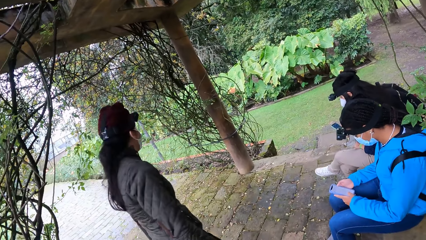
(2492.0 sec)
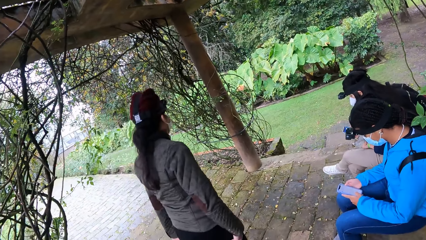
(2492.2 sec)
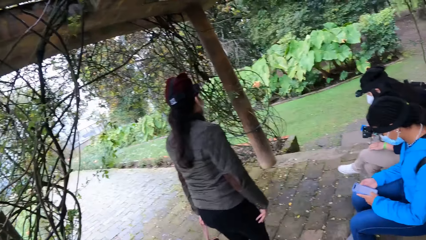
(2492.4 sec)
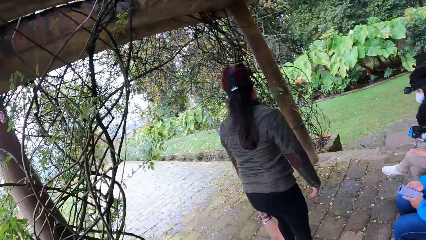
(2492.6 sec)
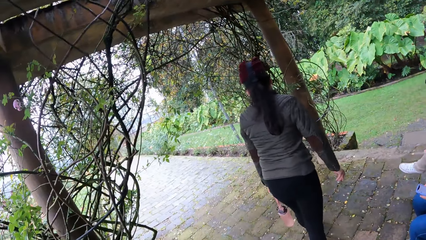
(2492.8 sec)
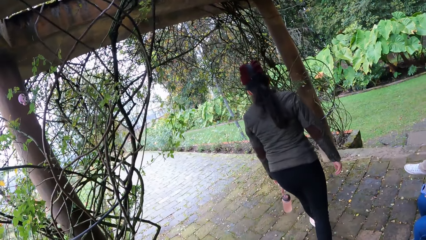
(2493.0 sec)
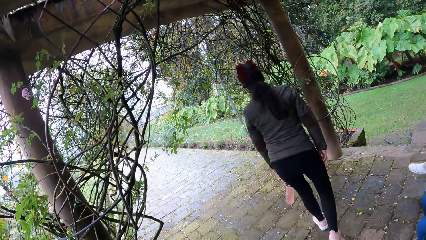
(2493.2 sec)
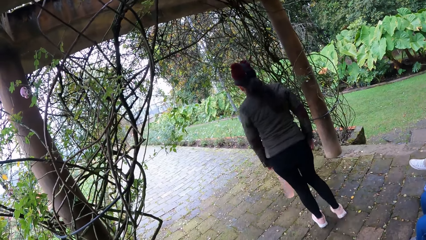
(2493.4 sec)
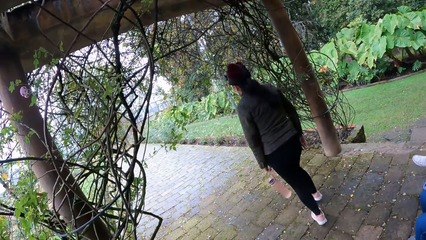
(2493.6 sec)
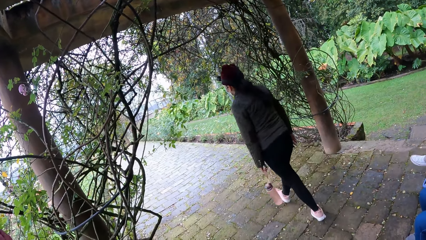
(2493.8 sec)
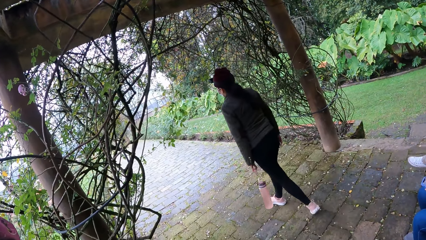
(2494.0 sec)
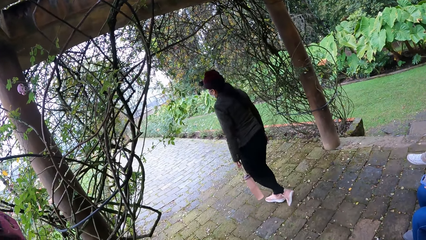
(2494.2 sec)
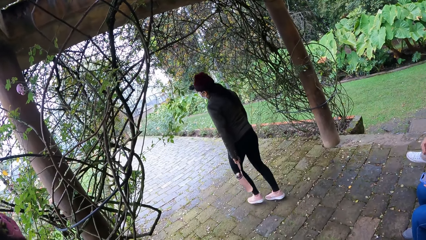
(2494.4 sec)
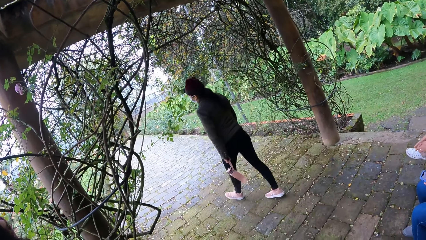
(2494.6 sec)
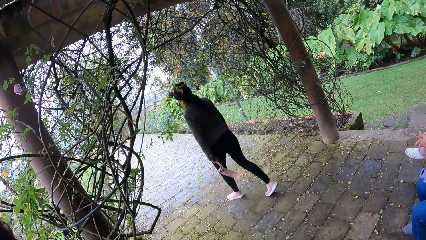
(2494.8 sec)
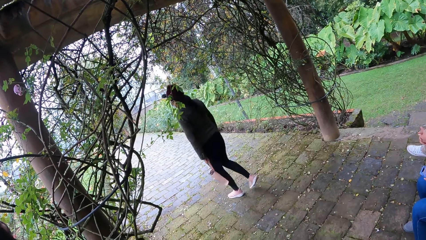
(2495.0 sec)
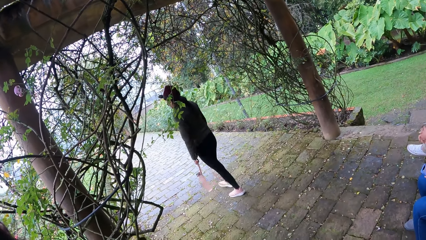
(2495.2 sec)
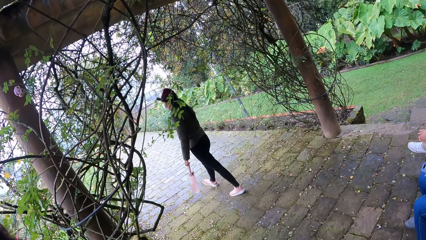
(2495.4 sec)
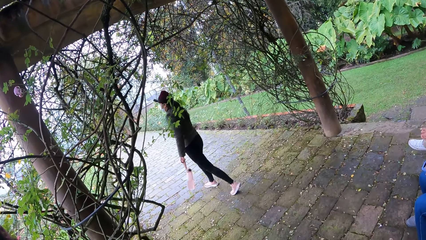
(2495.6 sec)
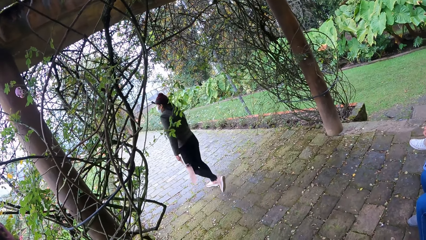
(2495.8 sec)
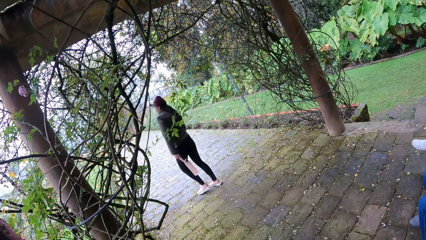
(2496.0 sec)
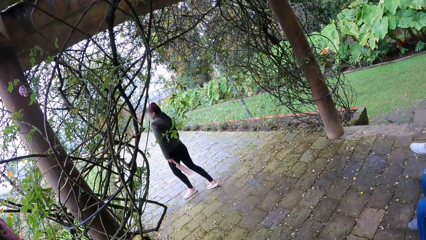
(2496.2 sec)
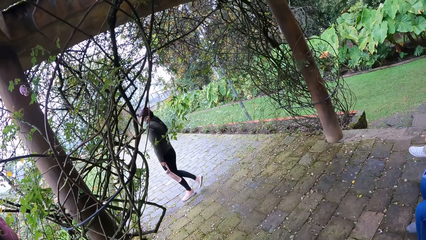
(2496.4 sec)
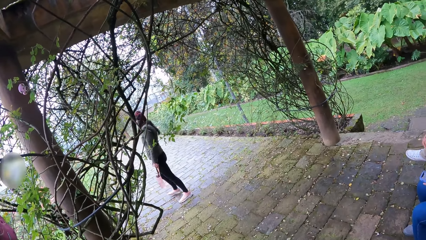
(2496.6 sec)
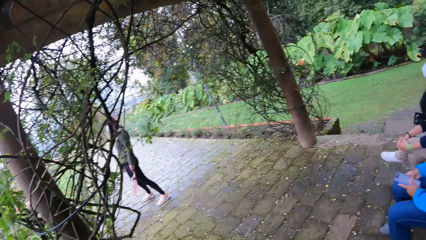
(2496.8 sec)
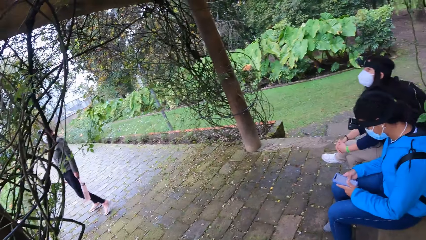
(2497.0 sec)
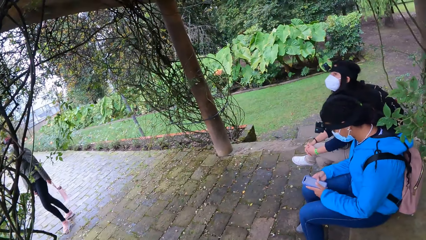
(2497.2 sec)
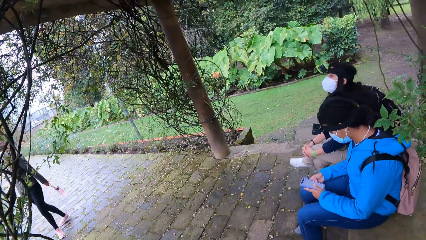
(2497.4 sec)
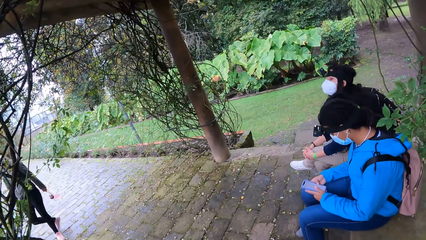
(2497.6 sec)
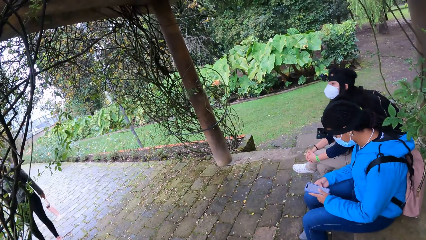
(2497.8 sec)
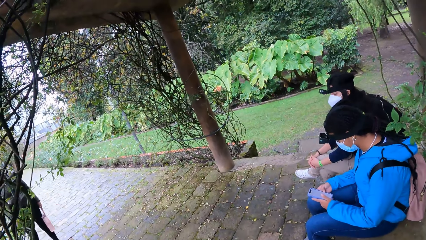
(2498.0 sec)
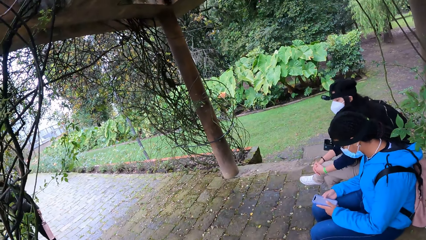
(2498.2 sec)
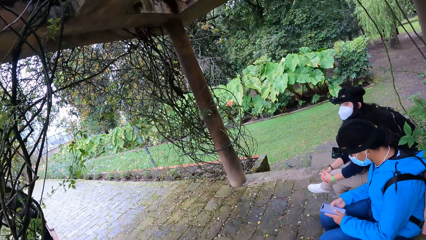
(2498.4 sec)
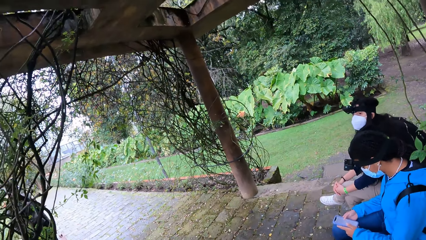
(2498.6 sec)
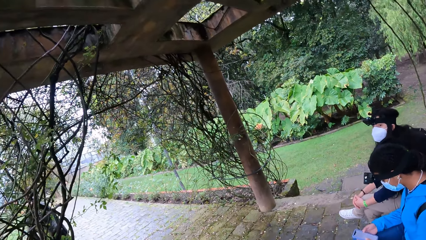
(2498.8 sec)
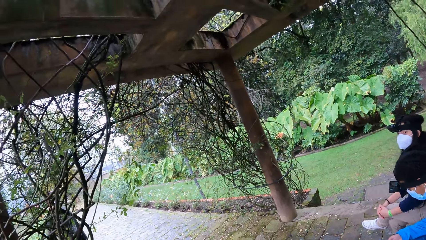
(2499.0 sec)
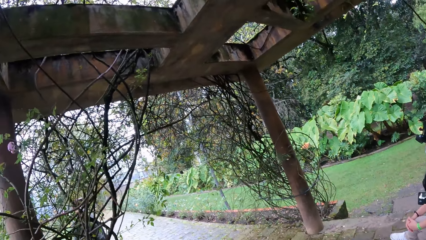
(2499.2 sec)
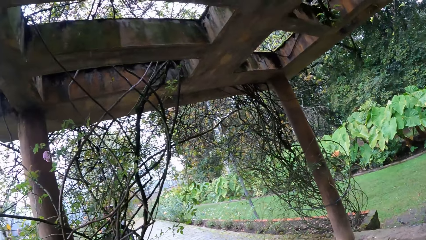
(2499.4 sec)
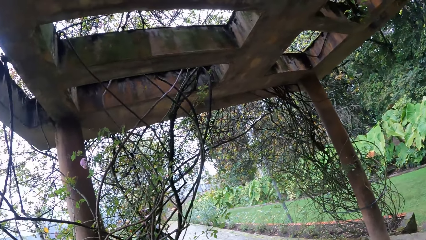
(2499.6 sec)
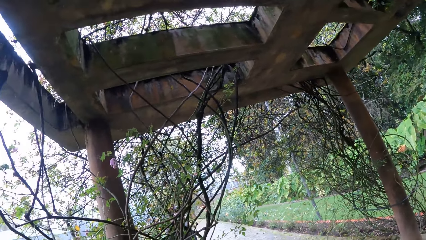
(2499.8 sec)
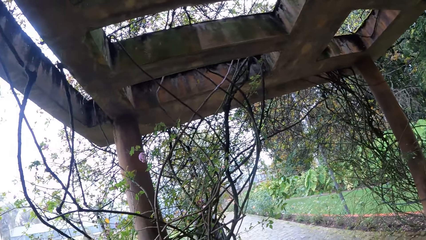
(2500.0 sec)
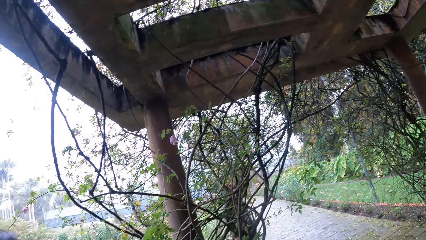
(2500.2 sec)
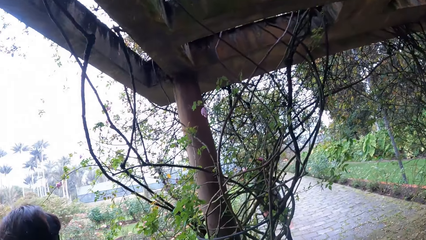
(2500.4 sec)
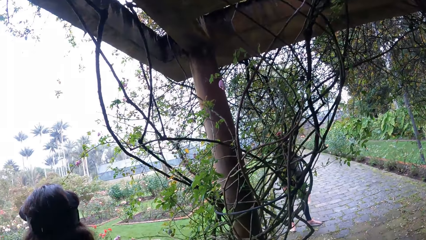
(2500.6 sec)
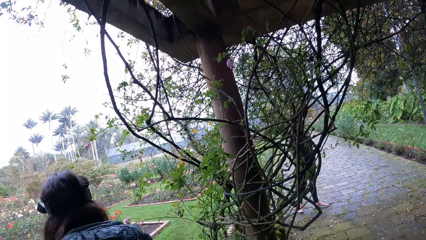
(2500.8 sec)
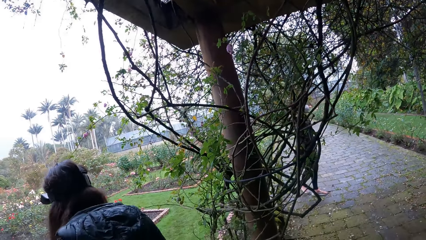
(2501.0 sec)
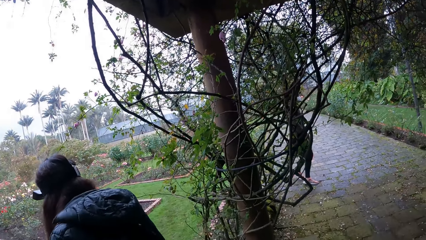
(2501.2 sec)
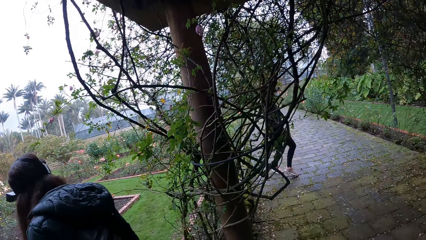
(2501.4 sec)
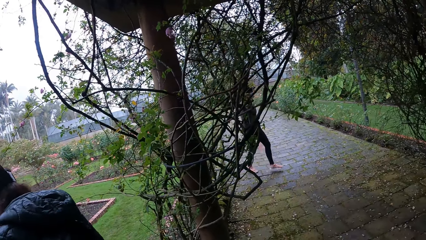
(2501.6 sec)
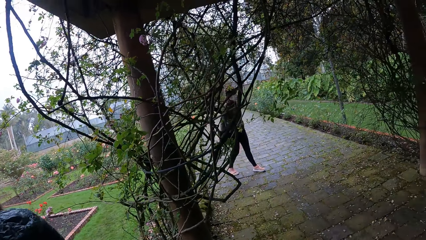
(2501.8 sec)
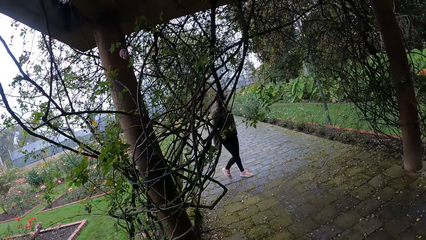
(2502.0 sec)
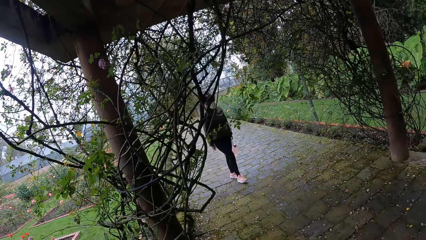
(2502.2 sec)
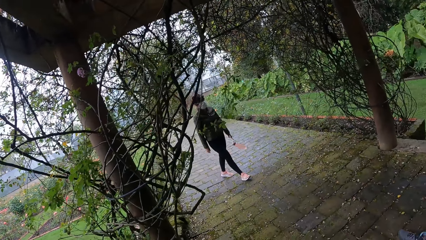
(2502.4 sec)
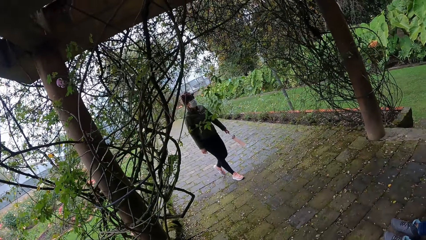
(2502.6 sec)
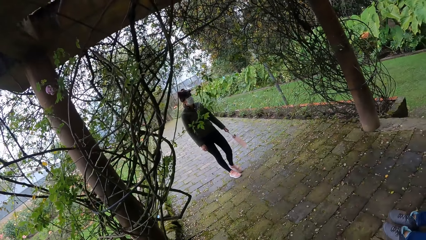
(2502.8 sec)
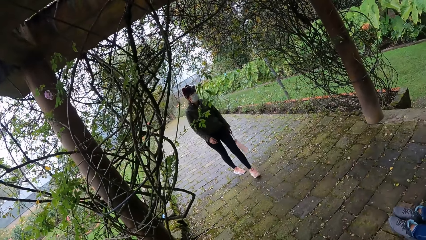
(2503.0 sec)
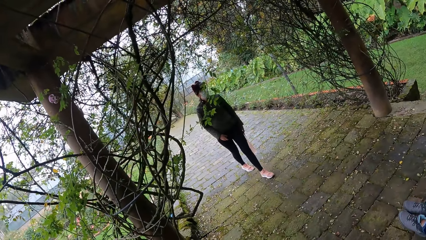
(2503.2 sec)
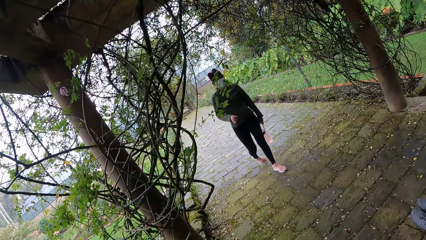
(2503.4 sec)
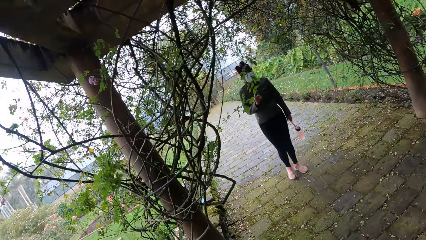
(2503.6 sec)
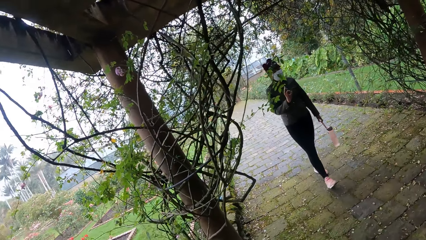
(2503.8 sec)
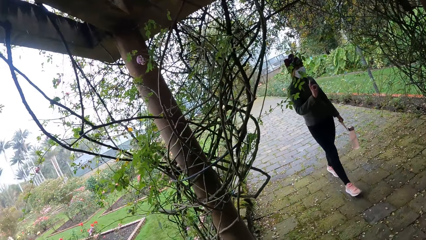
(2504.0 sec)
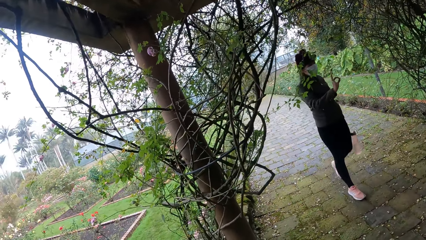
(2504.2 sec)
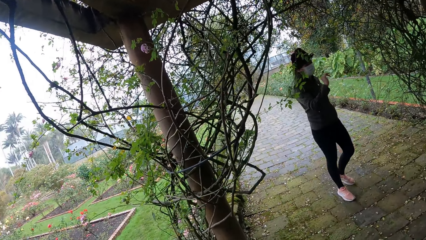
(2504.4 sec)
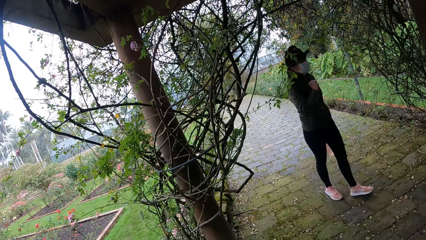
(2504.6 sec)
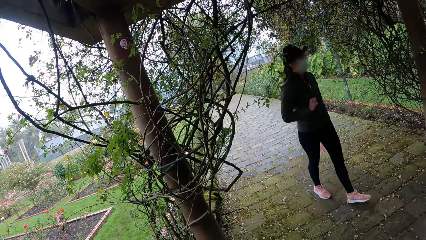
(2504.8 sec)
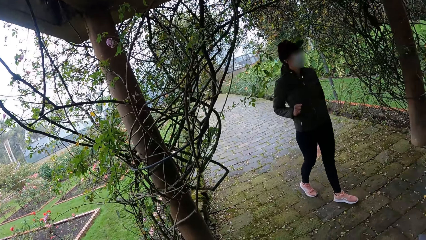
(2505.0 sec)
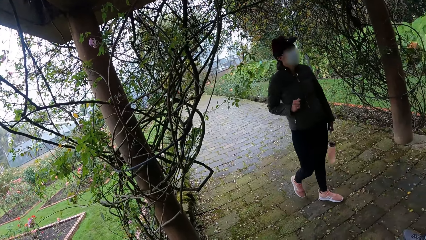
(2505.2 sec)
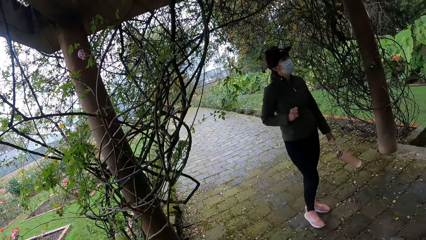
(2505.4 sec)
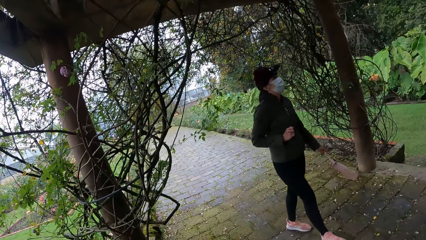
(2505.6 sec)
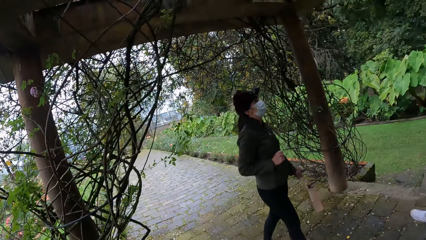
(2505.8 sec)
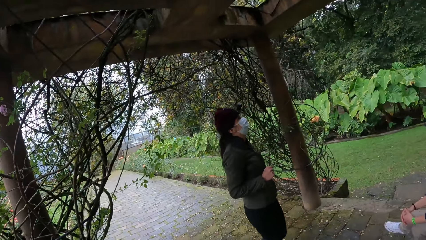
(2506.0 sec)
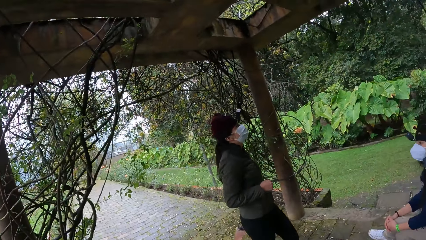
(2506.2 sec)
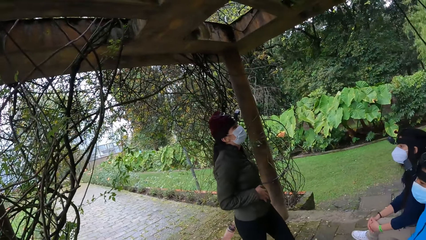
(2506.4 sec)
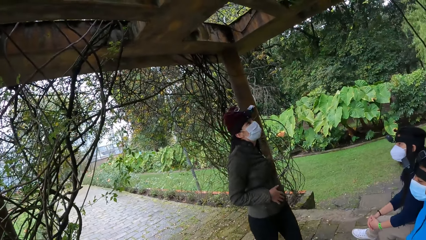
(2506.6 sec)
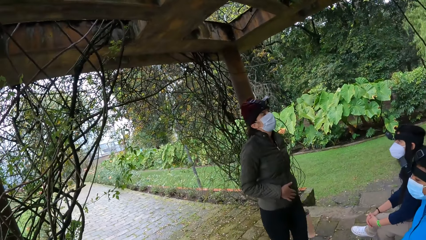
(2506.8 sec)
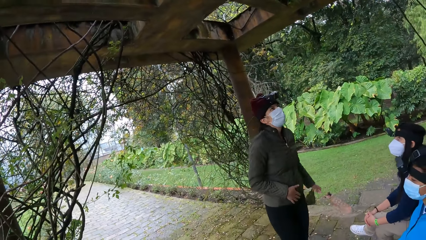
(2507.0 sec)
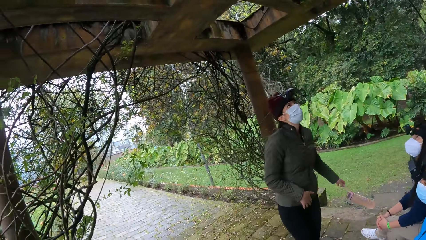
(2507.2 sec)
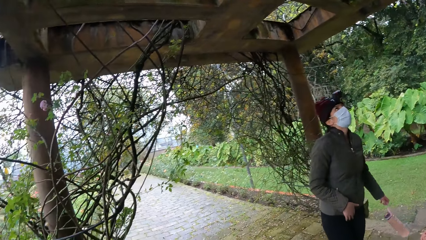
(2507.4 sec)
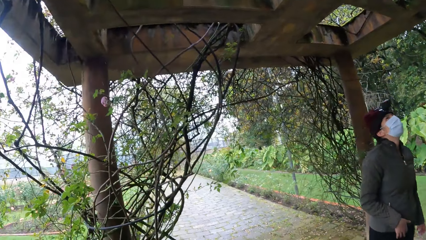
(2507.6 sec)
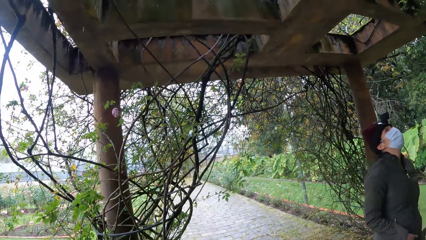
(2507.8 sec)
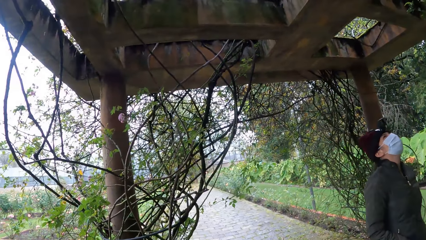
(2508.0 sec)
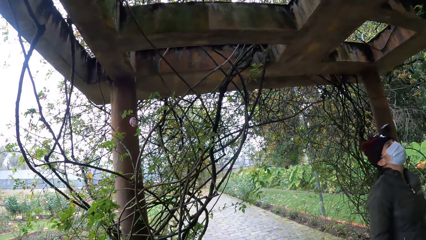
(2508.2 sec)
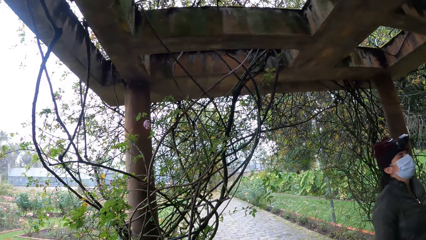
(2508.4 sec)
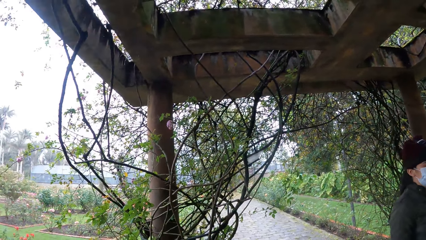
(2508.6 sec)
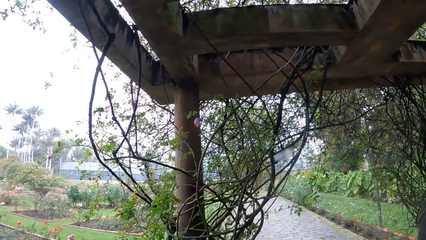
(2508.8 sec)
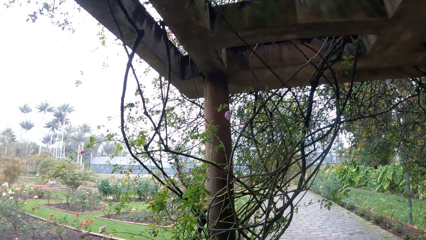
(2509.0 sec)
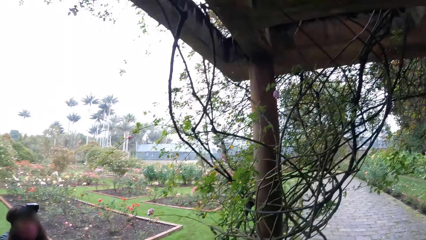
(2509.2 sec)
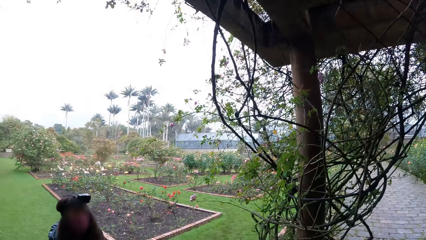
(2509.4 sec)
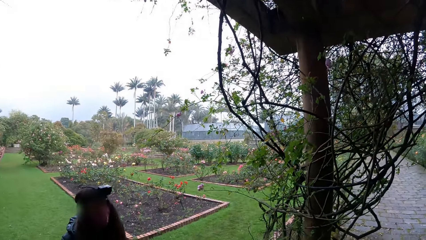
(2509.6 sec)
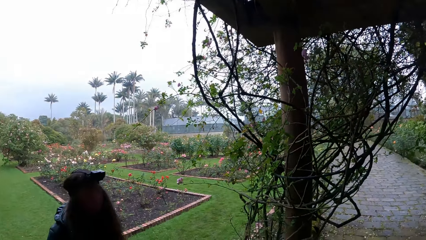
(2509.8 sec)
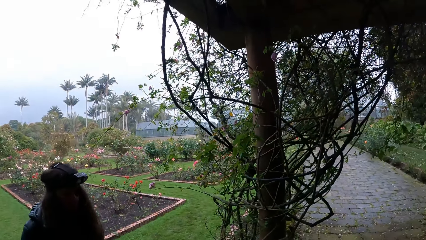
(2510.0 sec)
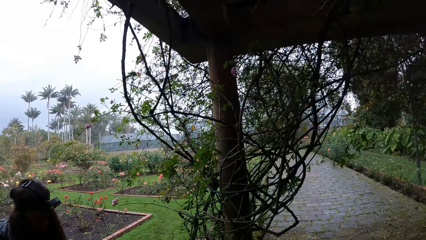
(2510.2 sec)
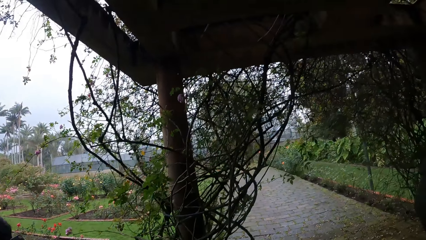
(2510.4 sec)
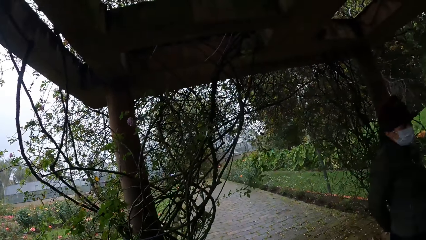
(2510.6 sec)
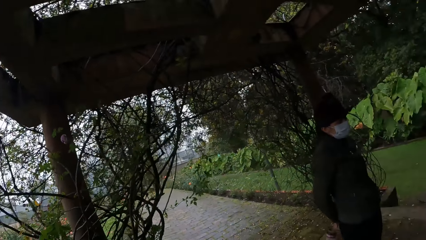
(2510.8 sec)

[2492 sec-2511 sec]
The girl holds the bottle with her left hand. A person walks. Another girl holds her knee with both hands. The camera wearer looks around.
